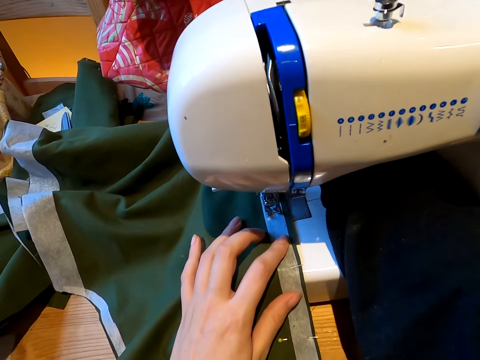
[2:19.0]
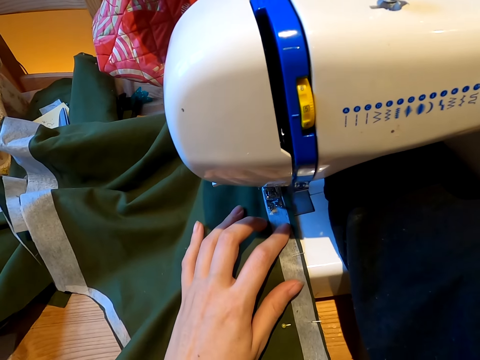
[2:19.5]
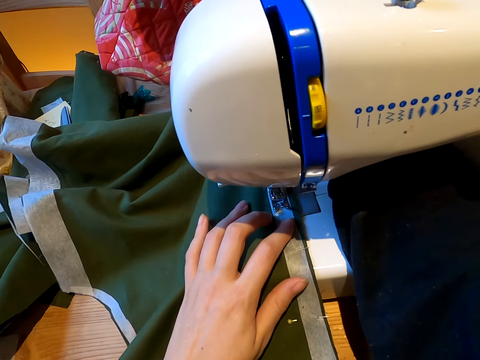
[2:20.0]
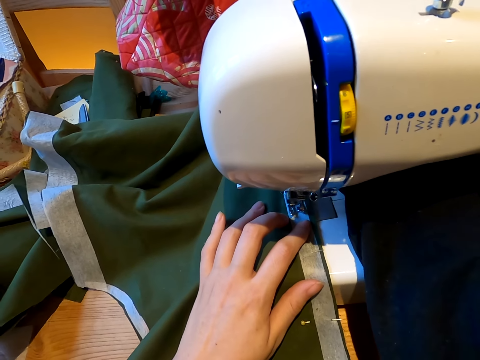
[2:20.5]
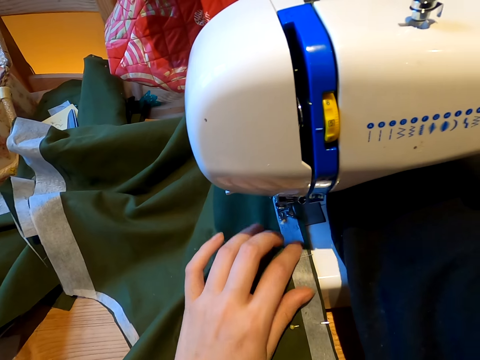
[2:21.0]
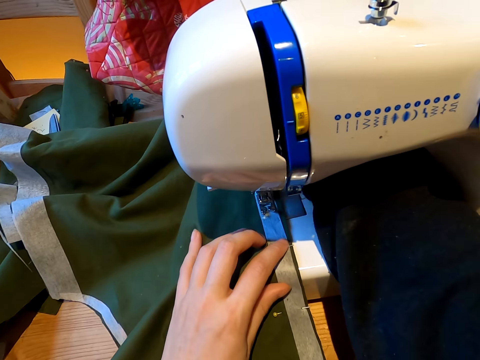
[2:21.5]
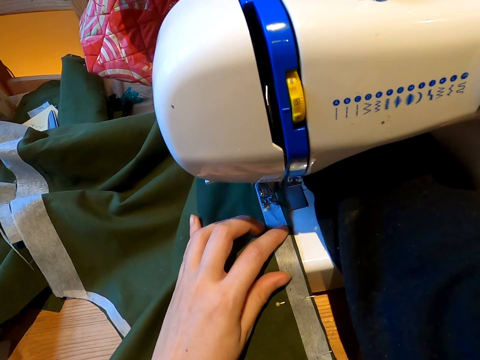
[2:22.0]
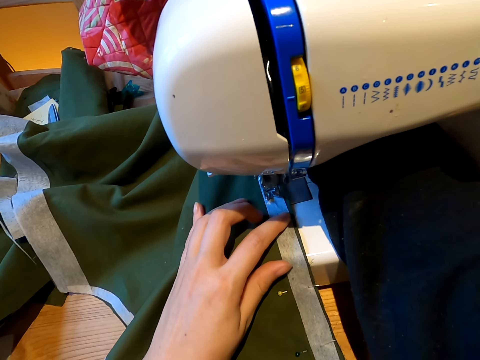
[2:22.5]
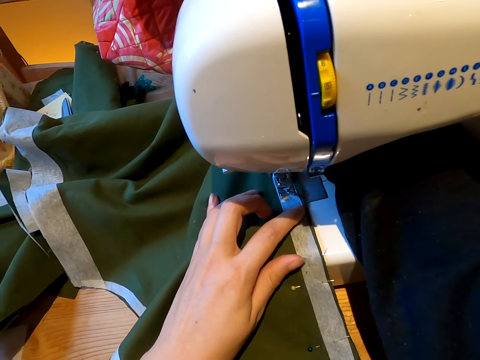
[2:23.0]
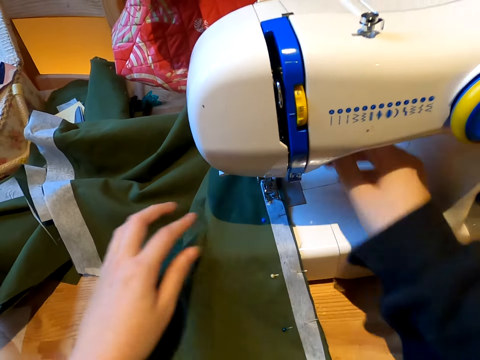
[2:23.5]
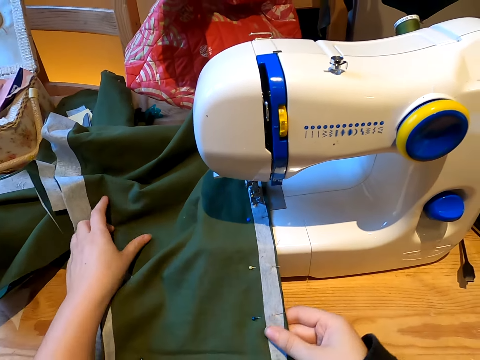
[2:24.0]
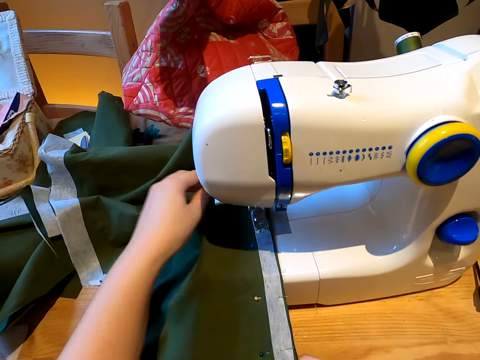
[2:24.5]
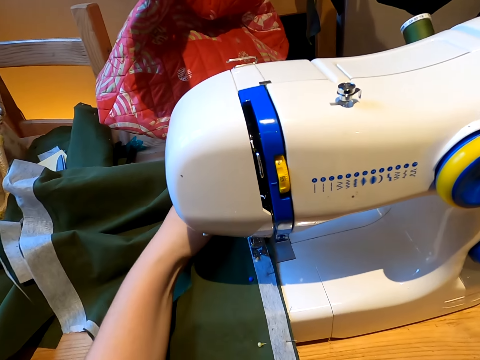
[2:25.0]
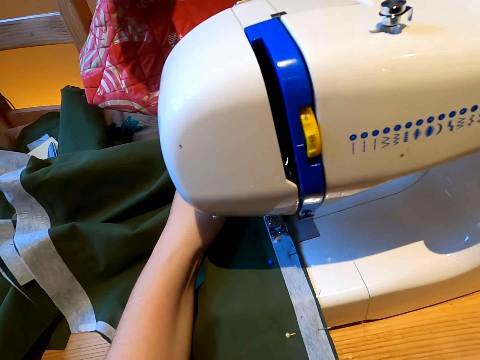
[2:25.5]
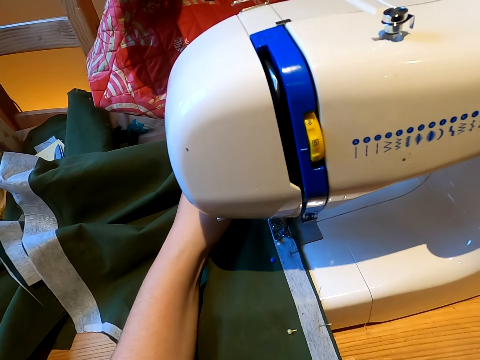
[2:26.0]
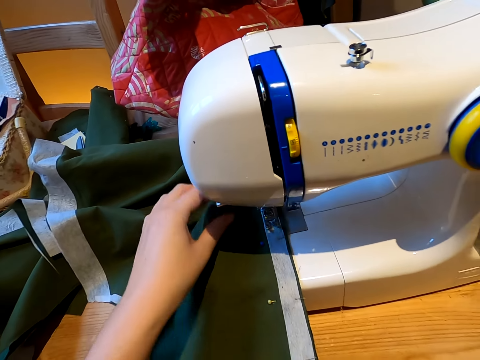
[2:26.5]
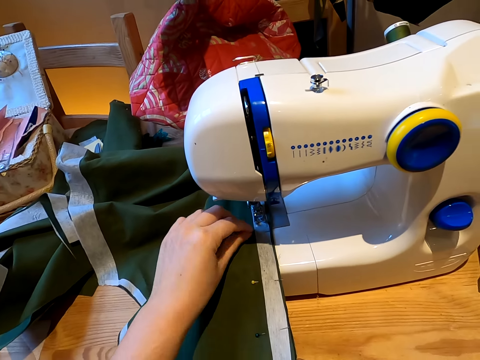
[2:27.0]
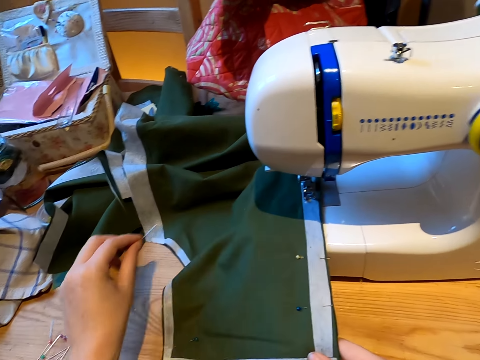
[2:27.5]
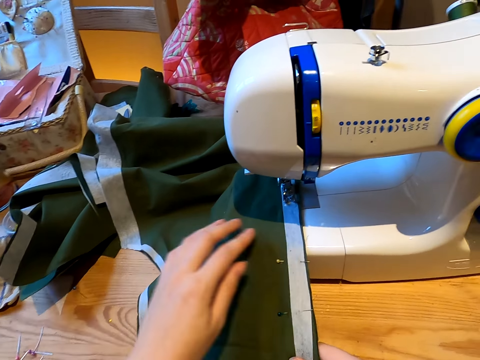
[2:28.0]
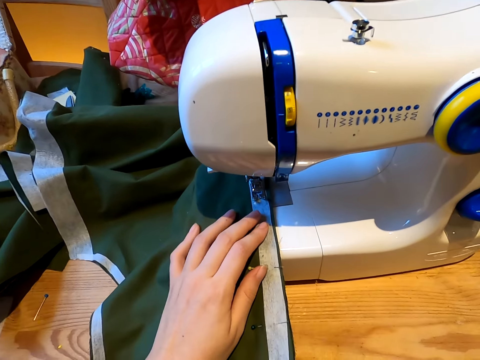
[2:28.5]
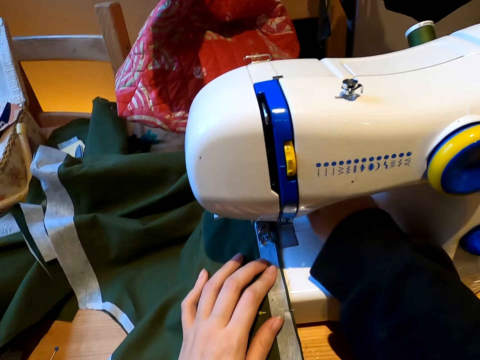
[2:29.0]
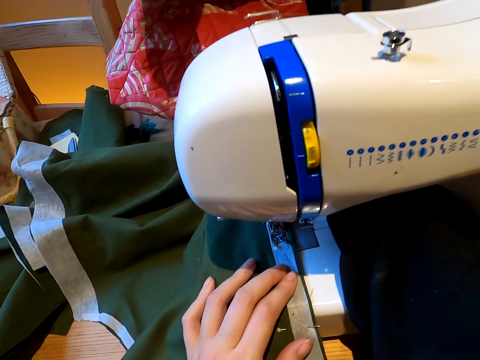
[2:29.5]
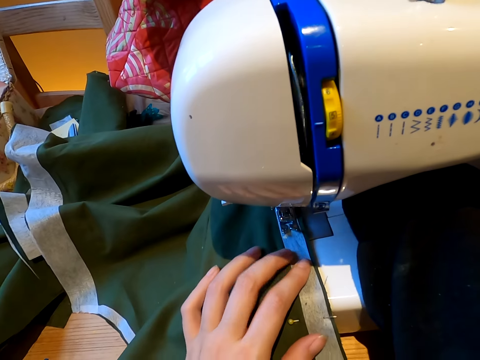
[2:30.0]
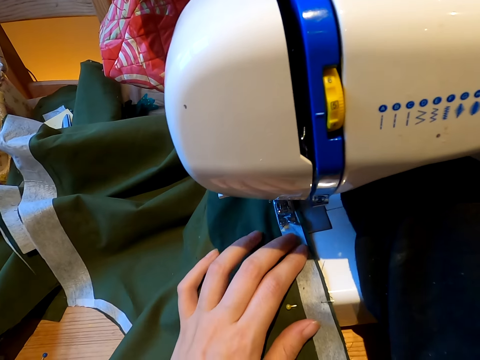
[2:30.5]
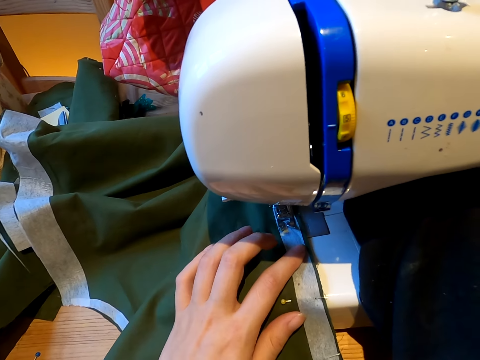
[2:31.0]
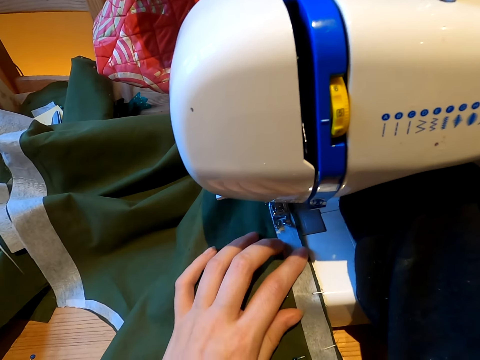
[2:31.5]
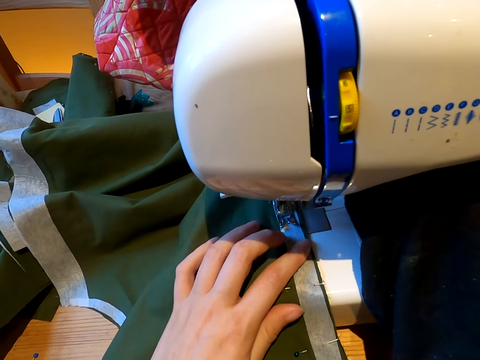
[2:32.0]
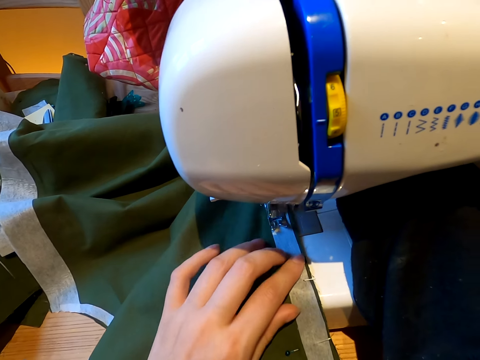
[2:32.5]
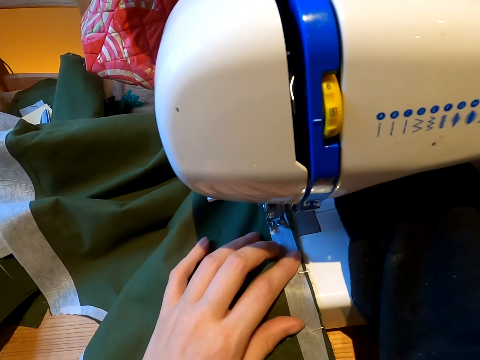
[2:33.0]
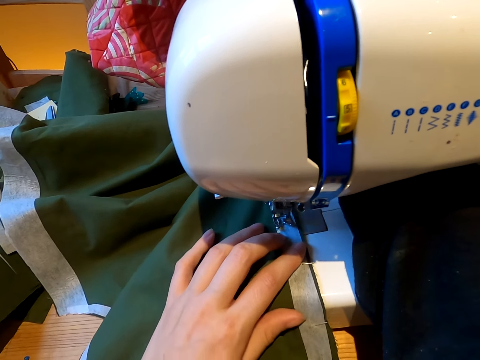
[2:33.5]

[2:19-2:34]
The camera wearer sews the cloth with a sewing machine. They hold a pair of clothes. They stretch the cloth. They remove the office pin from the cloth. They place the office pin on the table. They sew the cloth with the sewing machine.

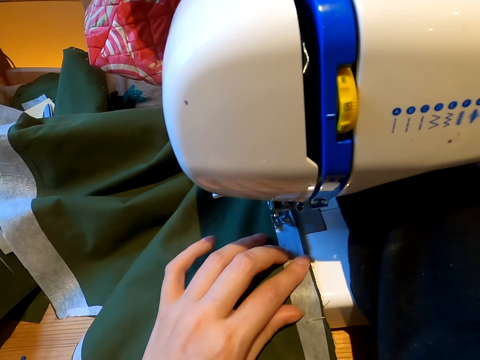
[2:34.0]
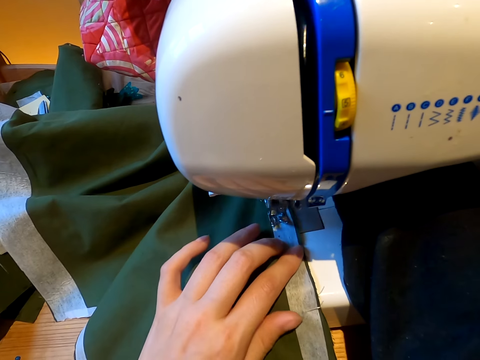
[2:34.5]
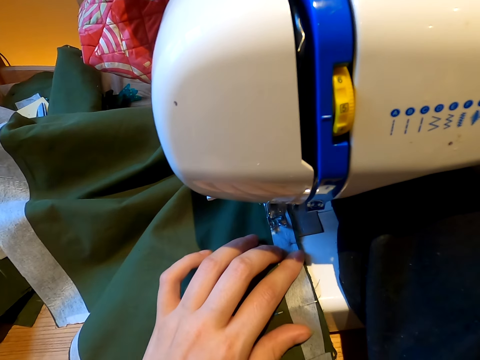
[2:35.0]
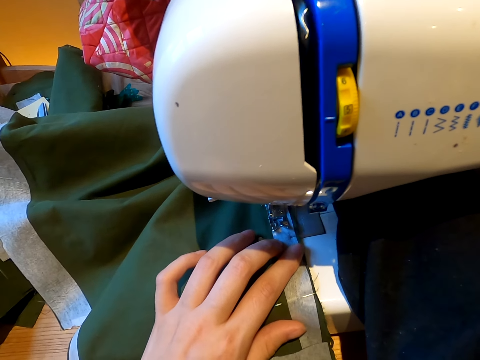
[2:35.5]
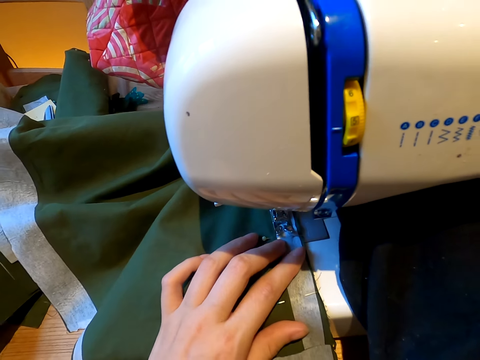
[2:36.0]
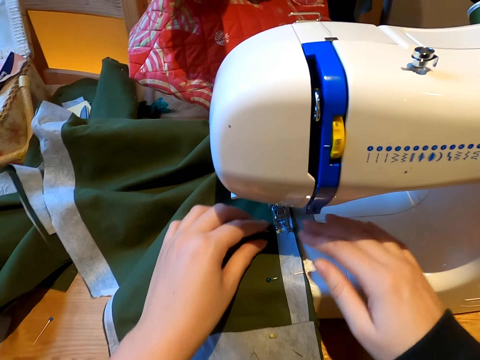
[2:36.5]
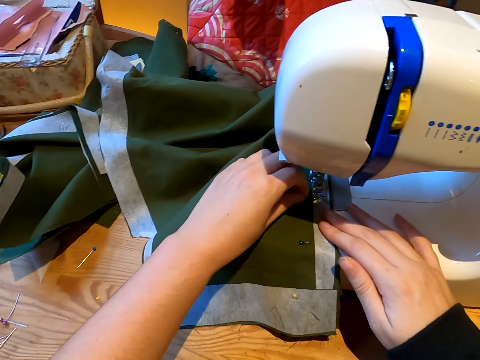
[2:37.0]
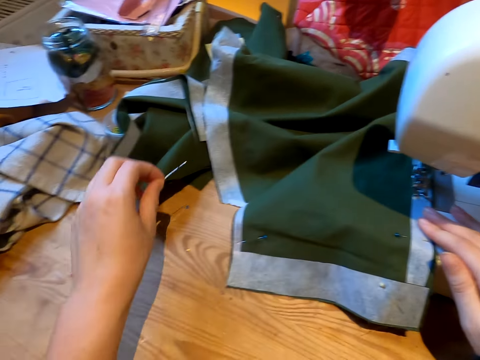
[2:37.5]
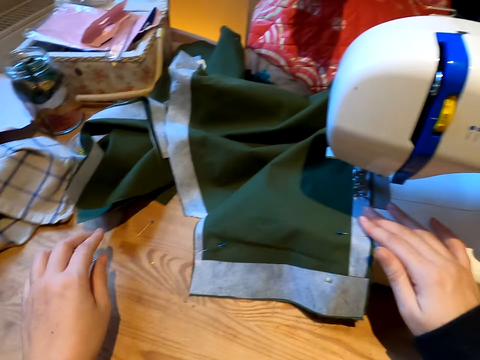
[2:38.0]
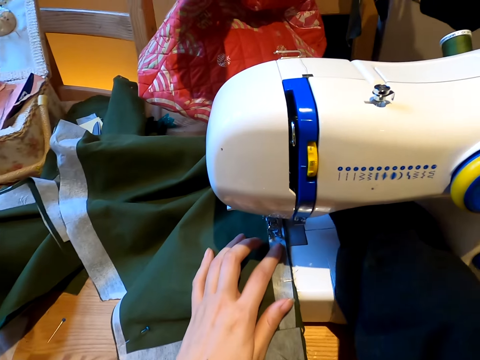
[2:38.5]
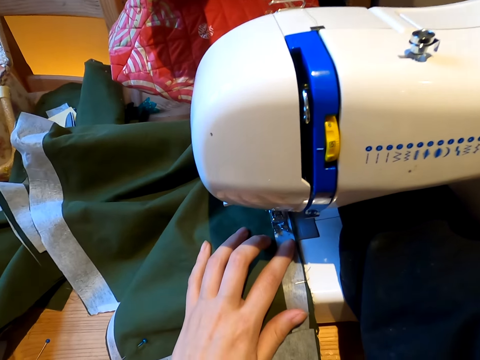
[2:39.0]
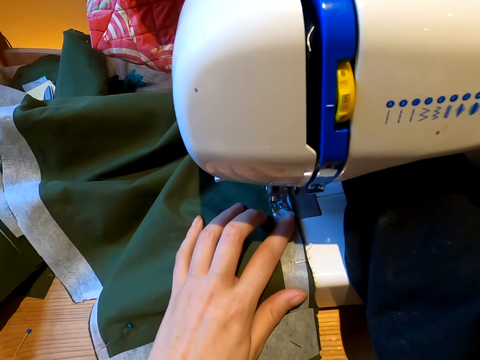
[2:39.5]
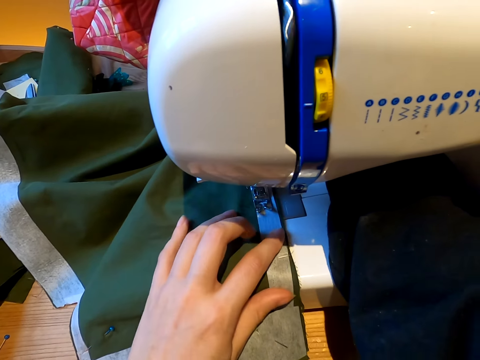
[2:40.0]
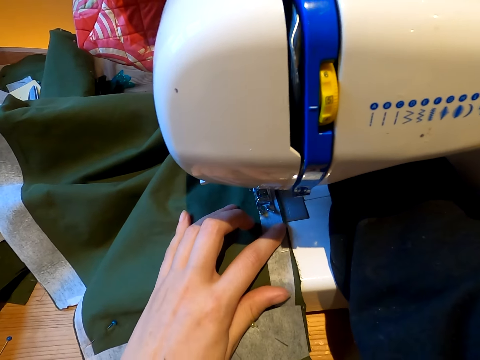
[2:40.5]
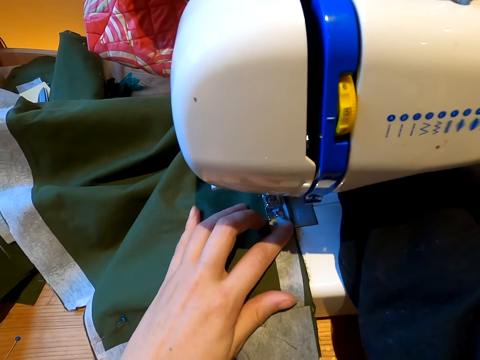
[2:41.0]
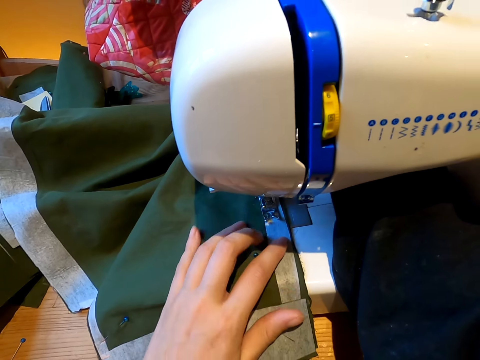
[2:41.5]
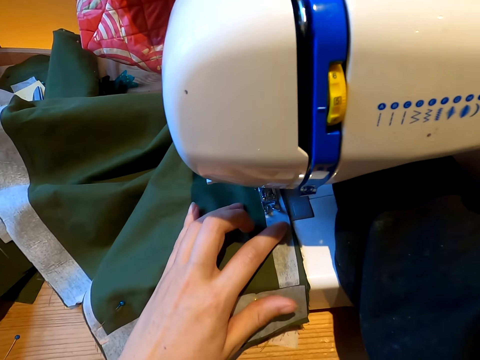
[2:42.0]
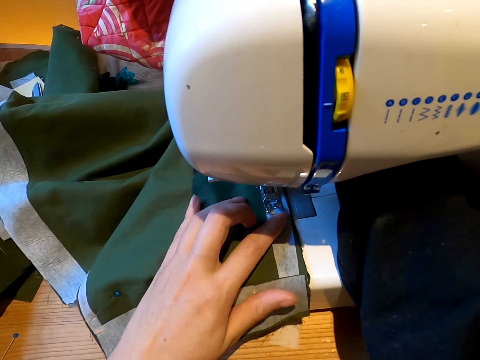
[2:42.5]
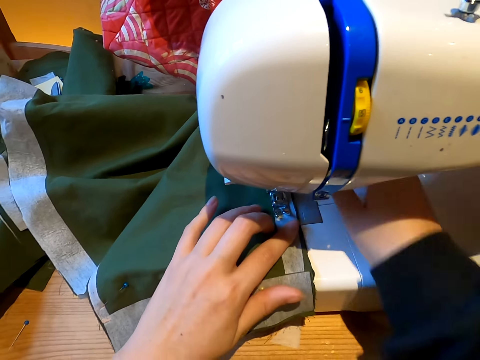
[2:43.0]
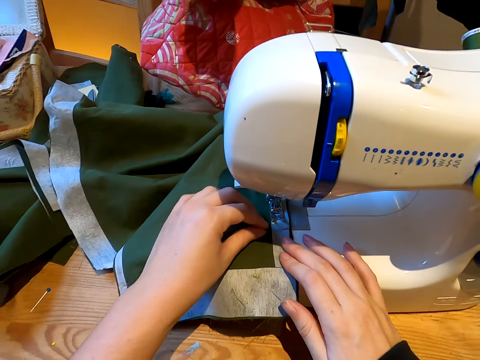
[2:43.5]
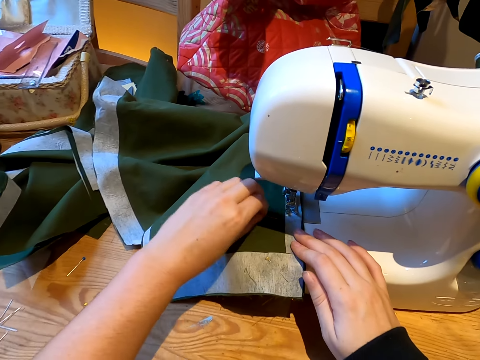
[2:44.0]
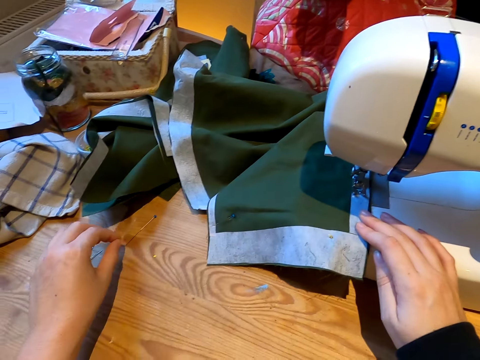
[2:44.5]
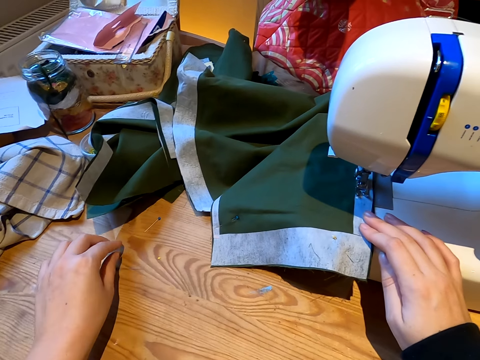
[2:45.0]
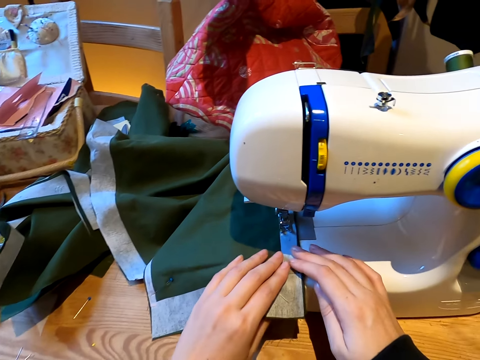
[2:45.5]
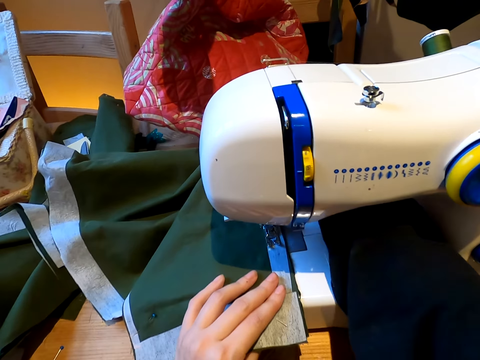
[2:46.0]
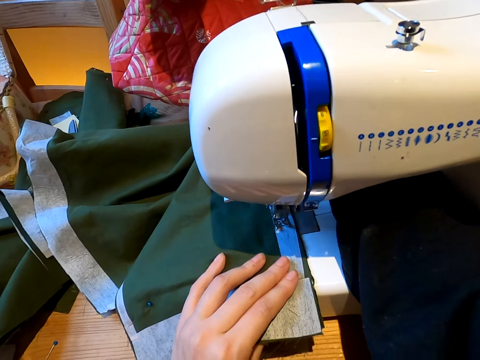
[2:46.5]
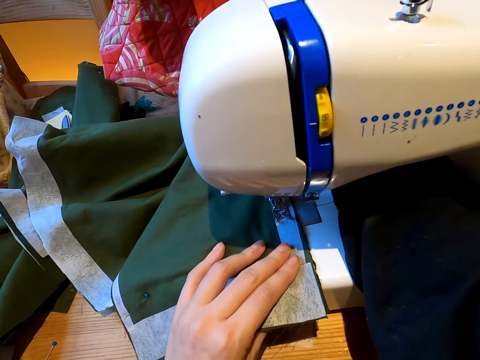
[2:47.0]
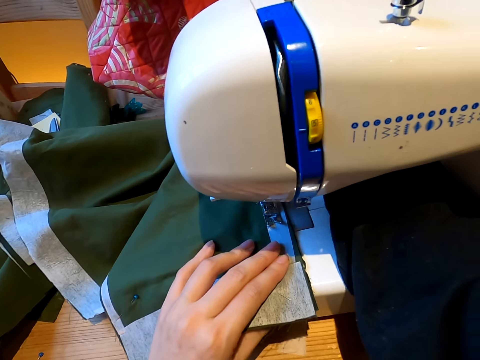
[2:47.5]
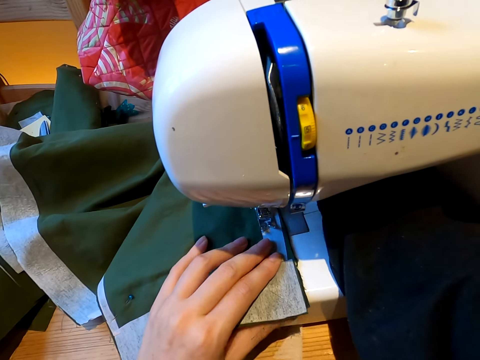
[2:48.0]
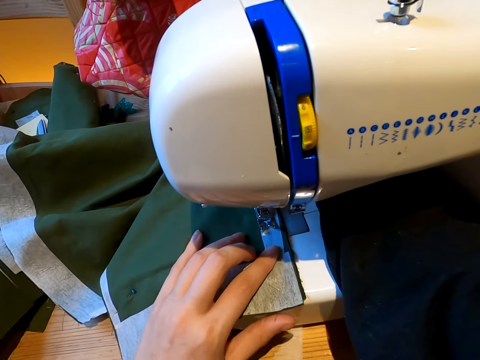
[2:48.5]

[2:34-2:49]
The camera wearer removes the office pin from the cloth. They place the office pin on the table. They sew the cloth with a sewing machine. They remove the office pin from the cloth. They place the office pin on the table. They sew the cloth with the sewing machine.
